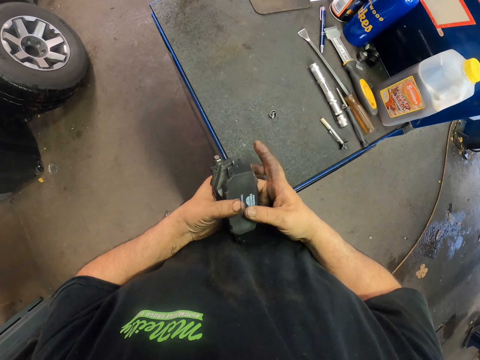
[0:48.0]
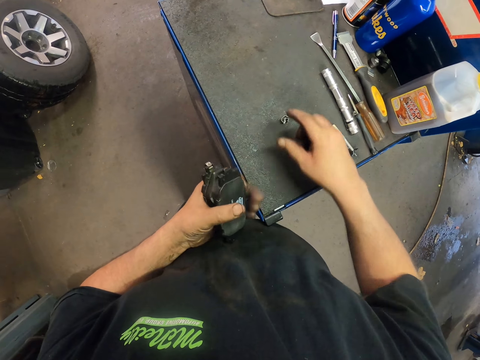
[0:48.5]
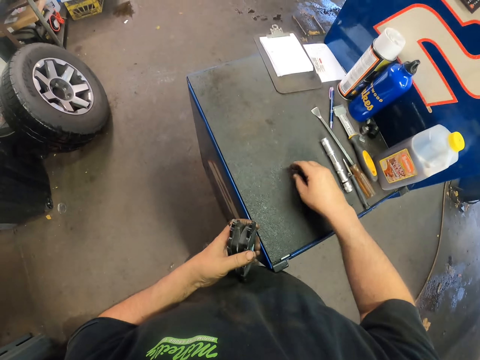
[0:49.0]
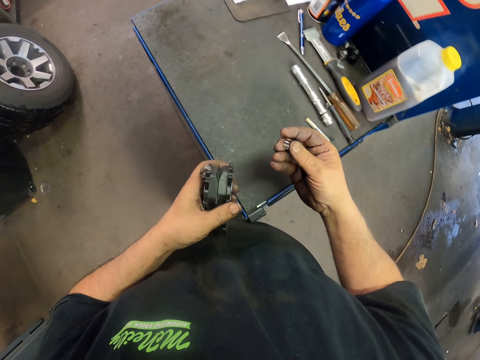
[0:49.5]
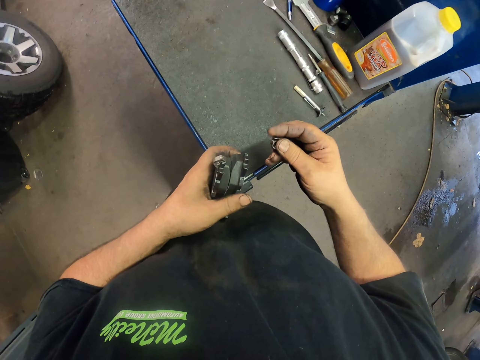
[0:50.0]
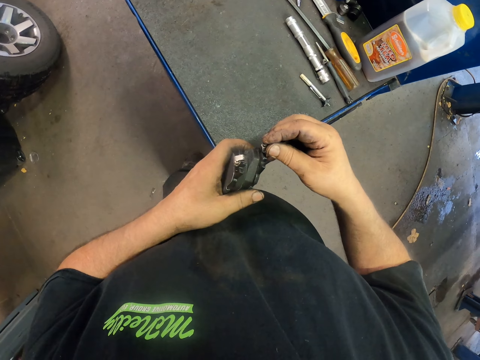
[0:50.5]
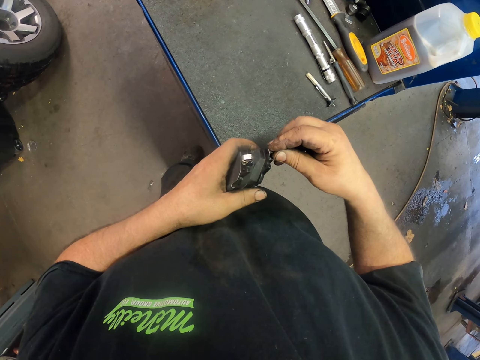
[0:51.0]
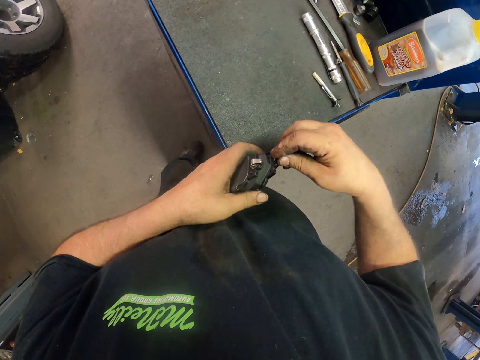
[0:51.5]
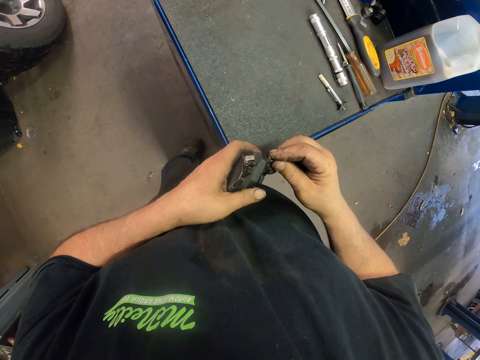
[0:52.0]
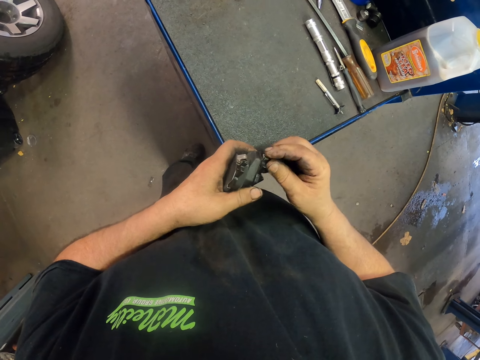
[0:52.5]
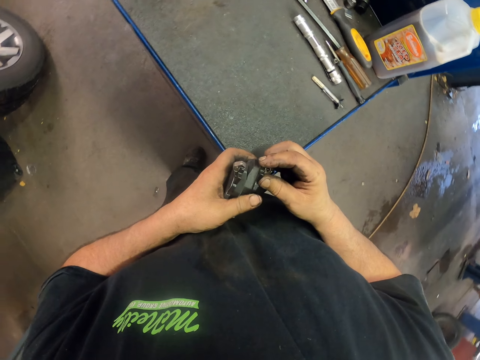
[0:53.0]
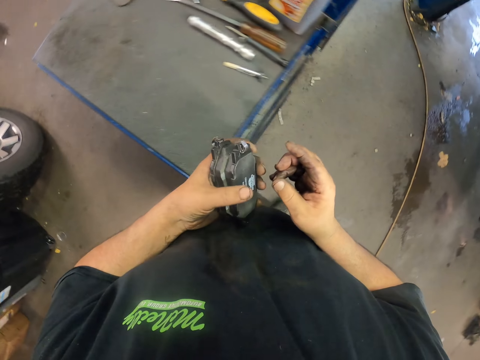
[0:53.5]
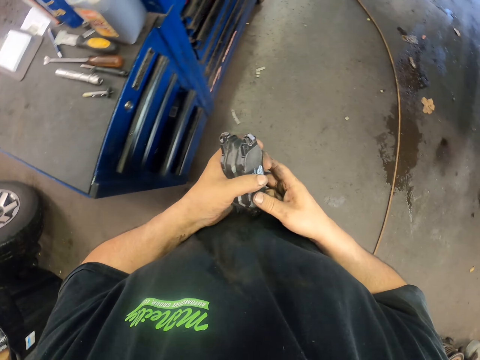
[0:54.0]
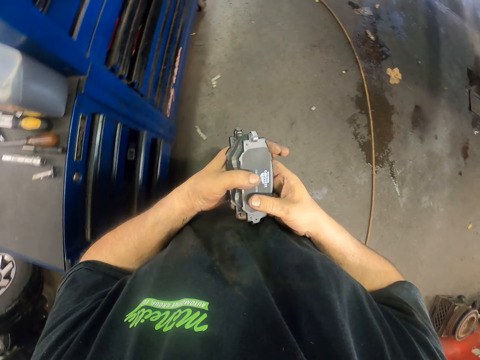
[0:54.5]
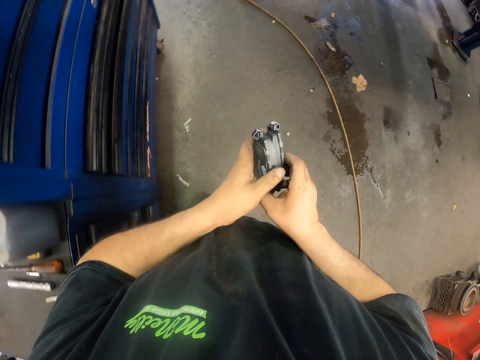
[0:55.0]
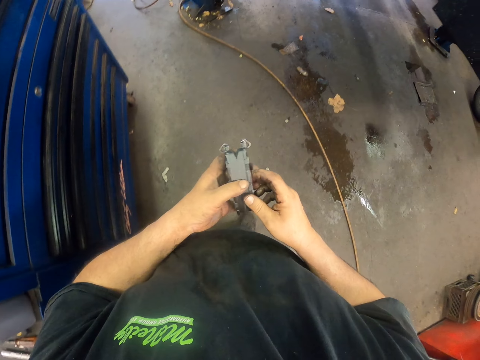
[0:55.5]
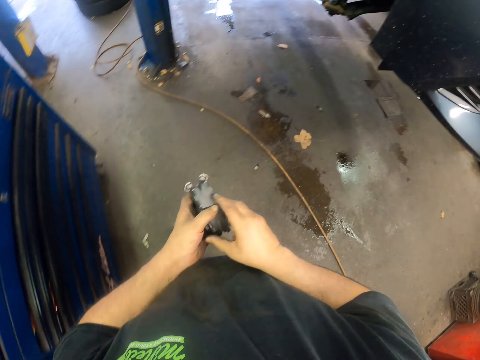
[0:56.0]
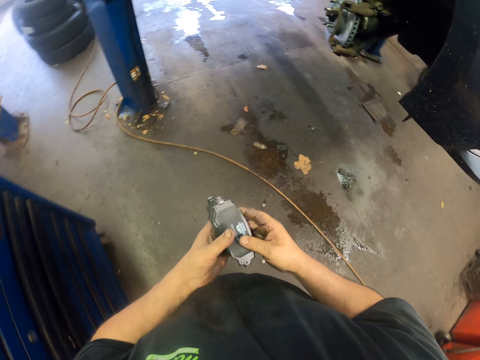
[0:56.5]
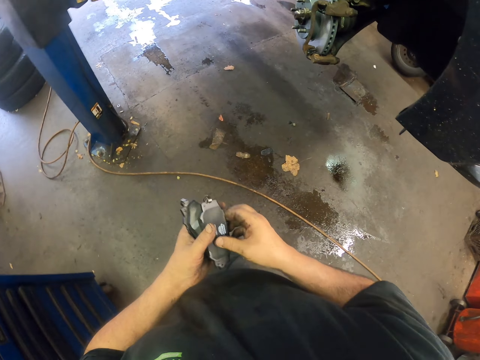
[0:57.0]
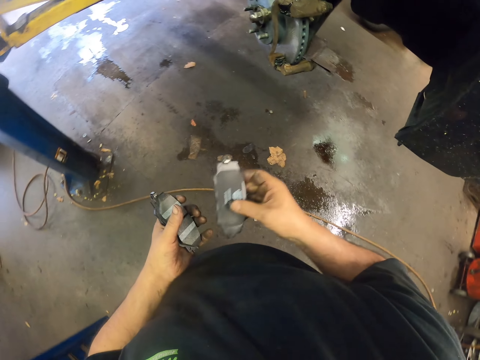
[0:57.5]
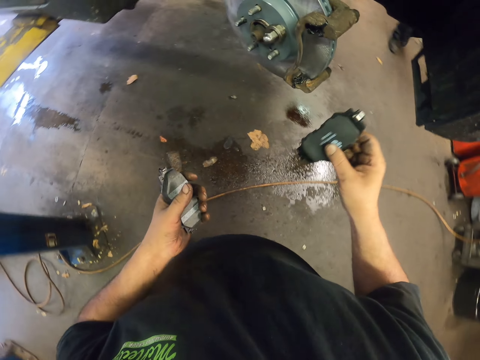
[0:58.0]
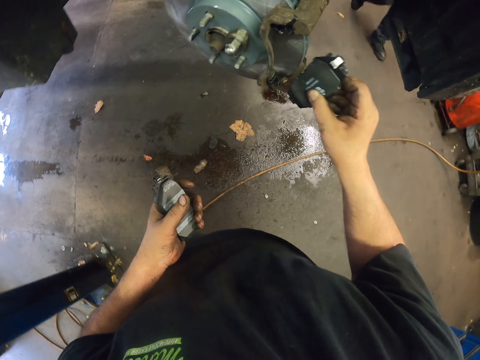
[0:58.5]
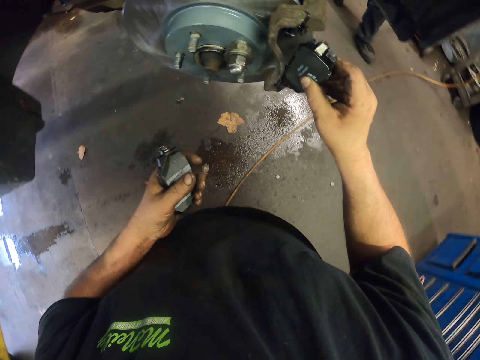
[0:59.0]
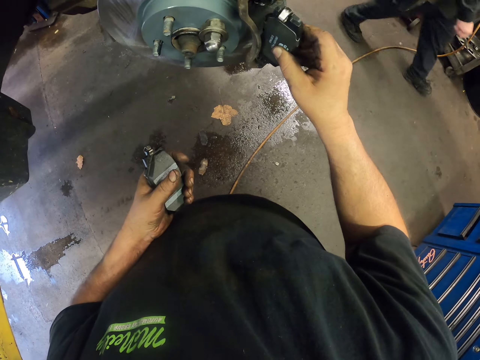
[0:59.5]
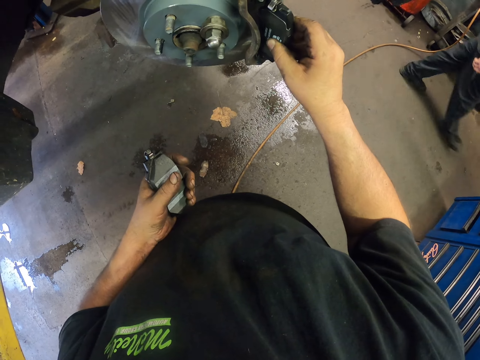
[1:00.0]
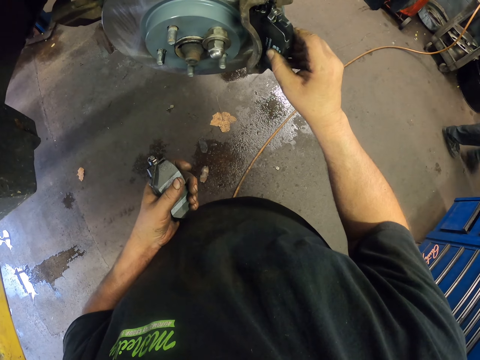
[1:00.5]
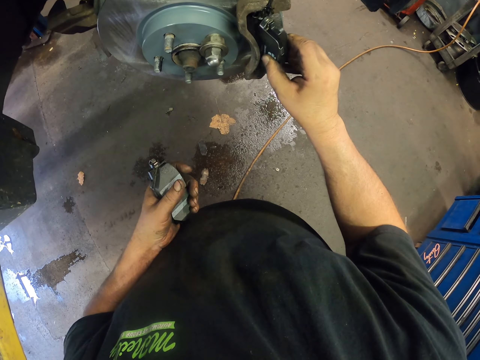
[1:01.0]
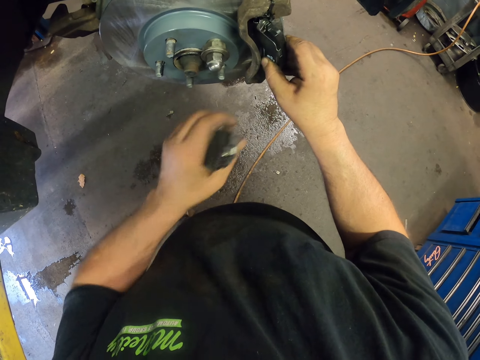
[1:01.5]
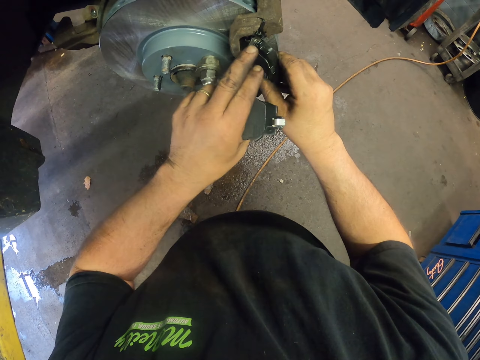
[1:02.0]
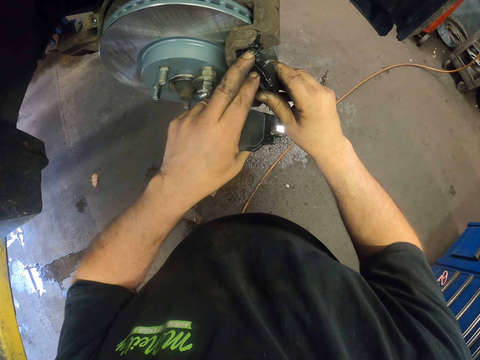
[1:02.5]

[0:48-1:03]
The camera wearer walks on. They fix the brake pads on the rim.

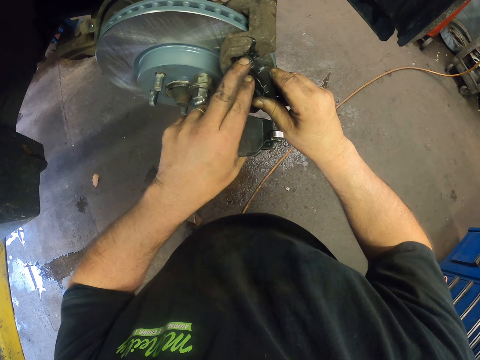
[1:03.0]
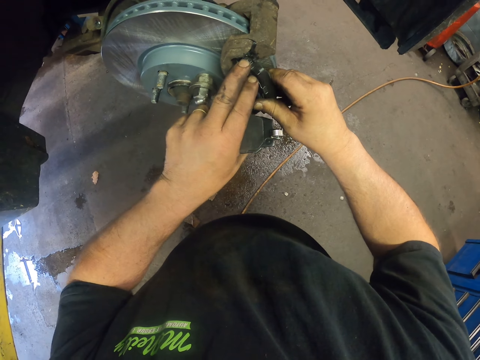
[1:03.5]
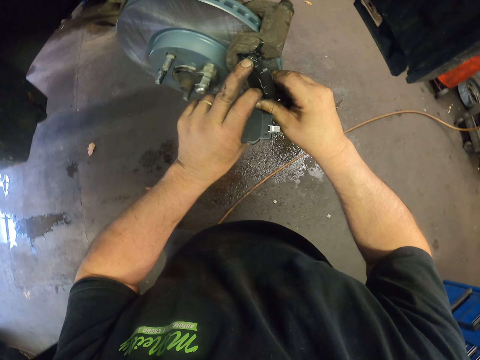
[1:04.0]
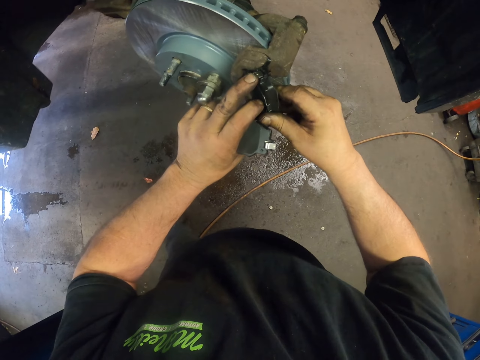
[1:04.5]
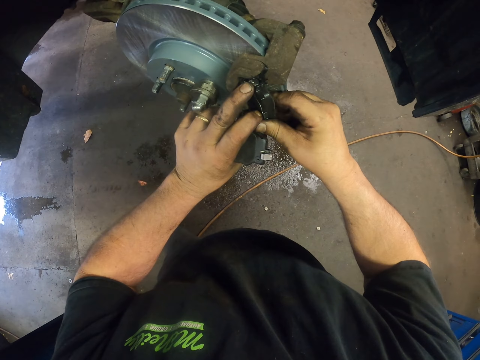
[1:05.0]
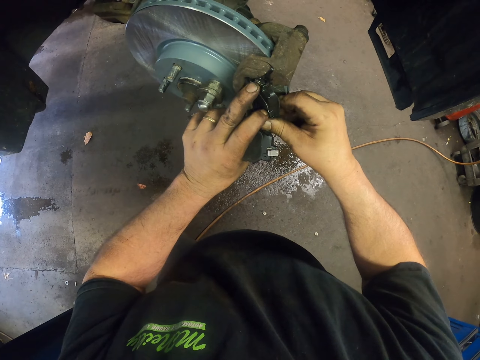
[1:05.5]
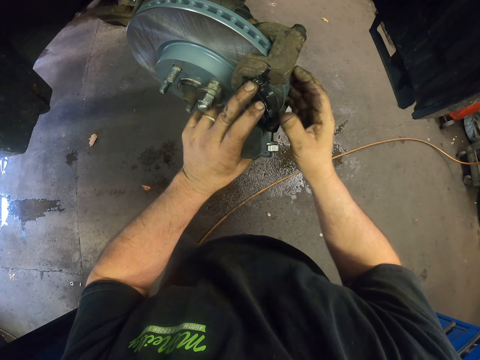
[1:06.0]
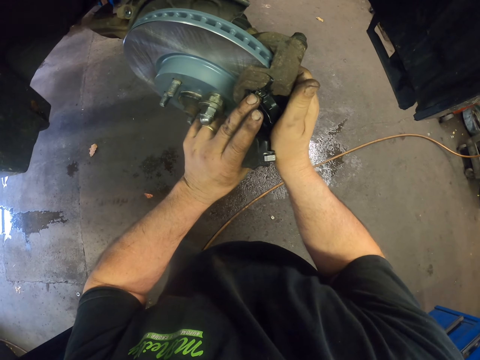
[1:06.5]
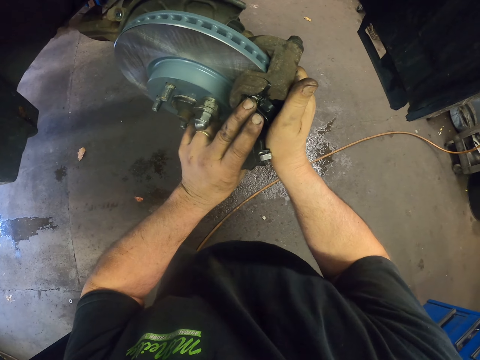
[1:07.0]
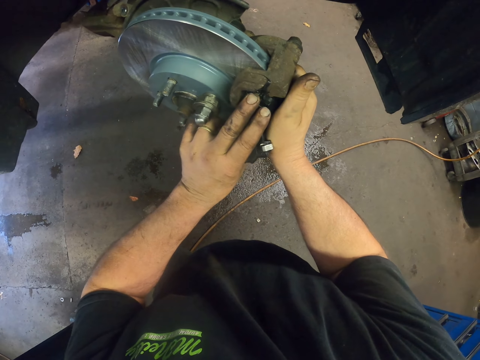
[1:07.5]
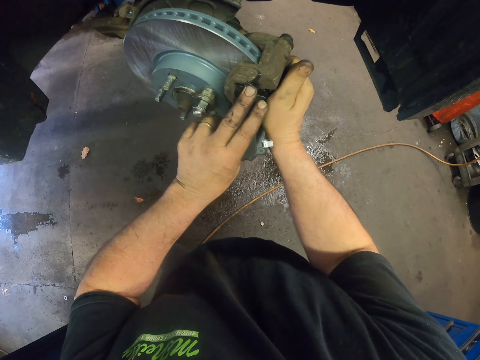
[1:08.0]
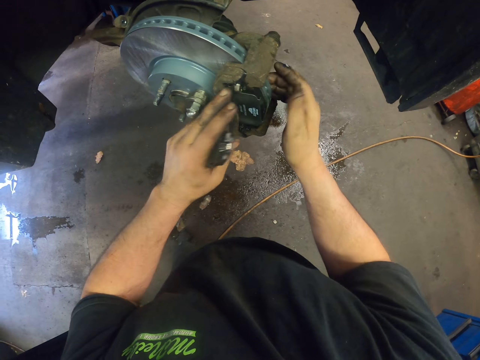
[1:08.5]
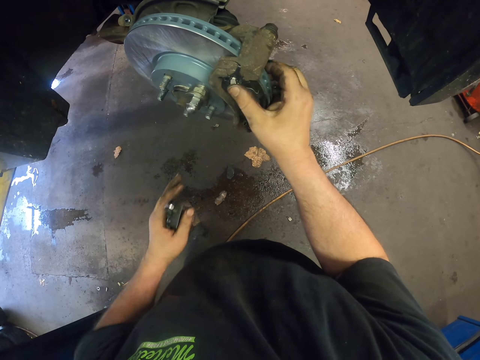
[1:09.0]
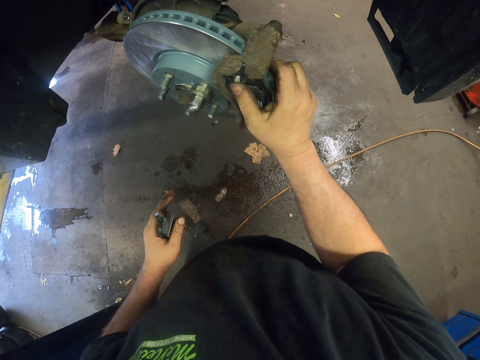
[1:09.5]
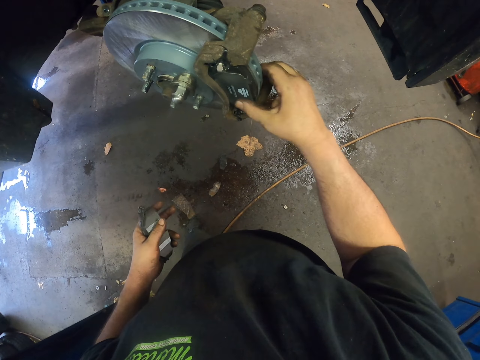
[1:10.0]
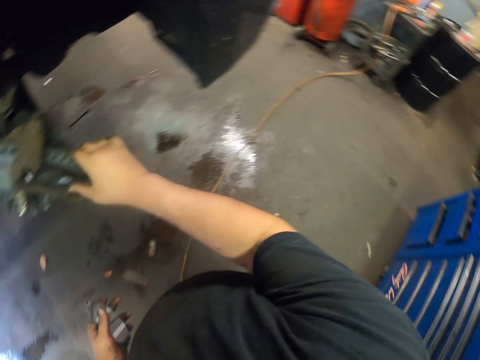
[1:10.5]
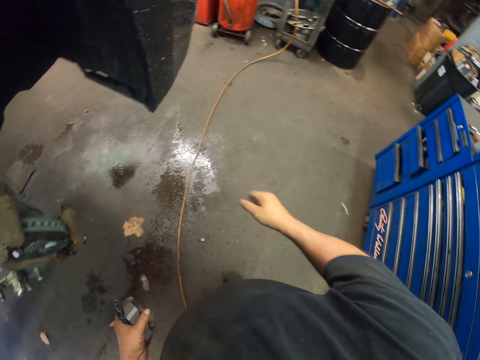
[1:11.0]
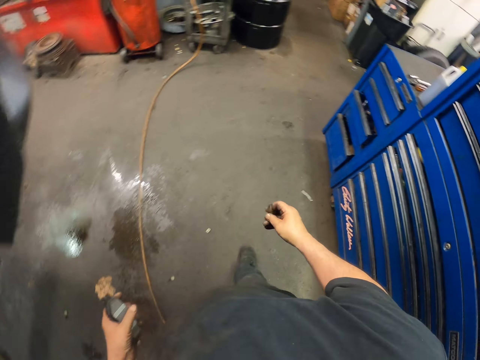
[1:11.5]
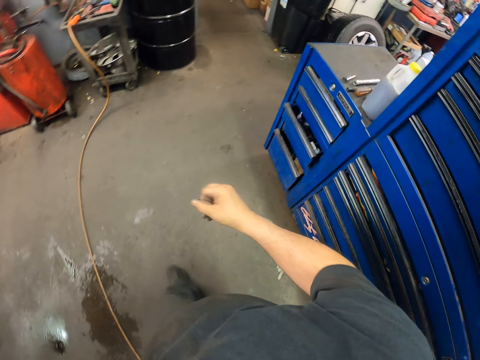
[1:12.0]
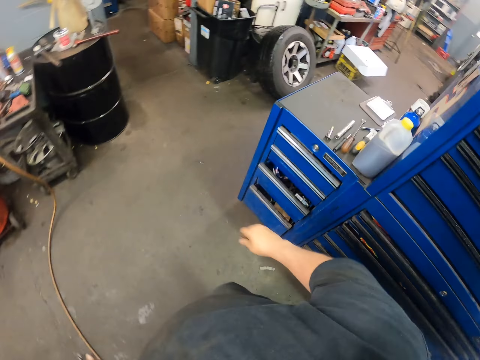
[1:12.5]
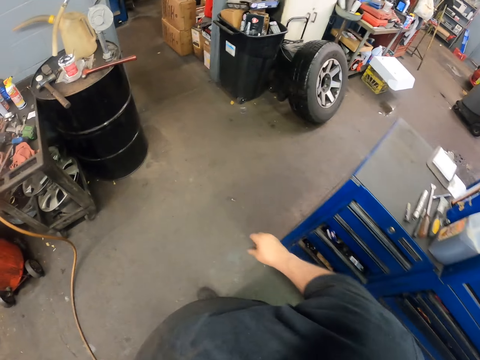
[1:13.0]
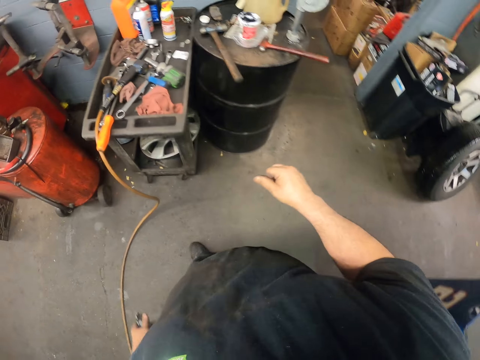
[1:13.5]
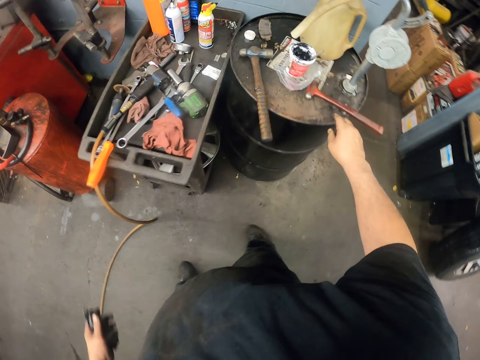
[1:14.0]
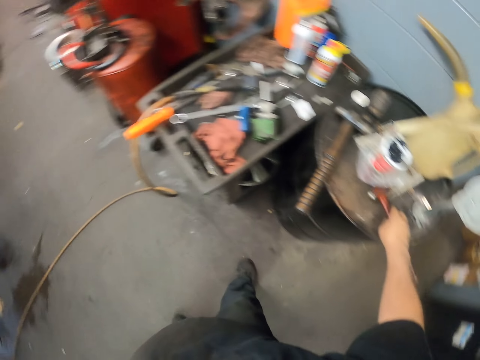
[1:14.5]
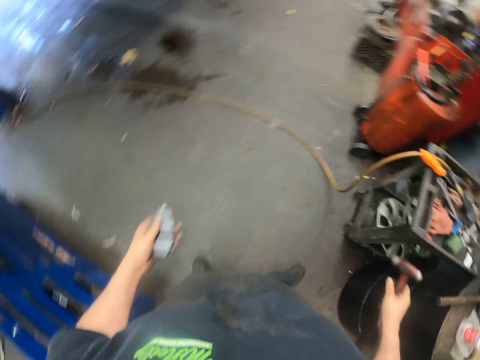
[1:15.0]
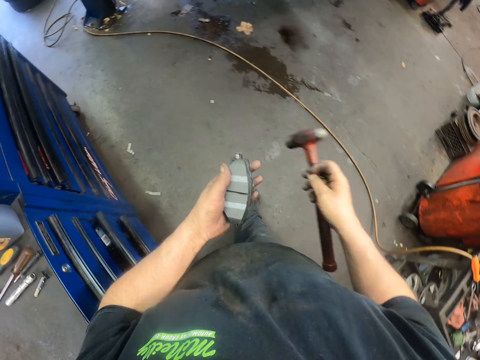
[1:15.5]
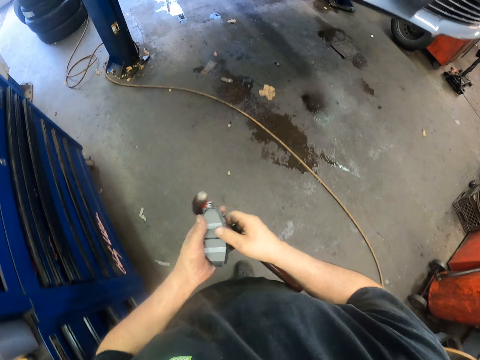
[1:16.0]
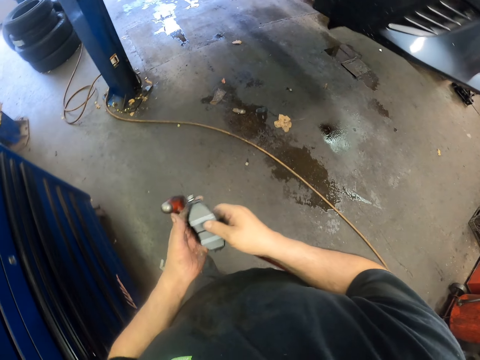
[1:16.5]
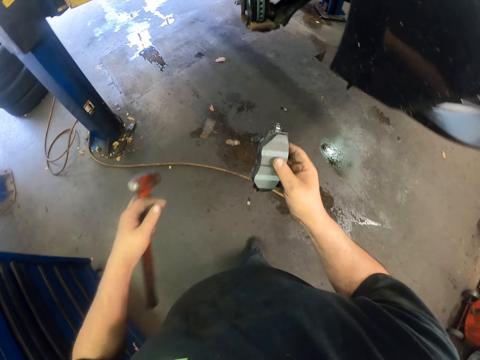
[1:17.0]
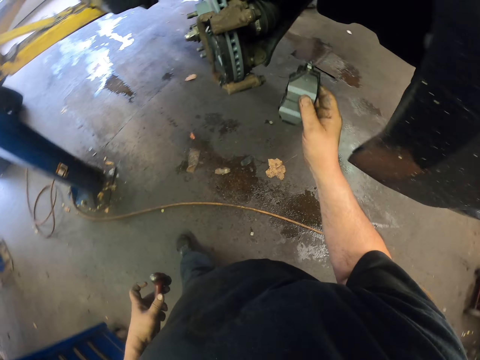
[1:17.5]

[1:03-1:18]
The camera wearer walks on. They pick up a hammer. They walk on.
